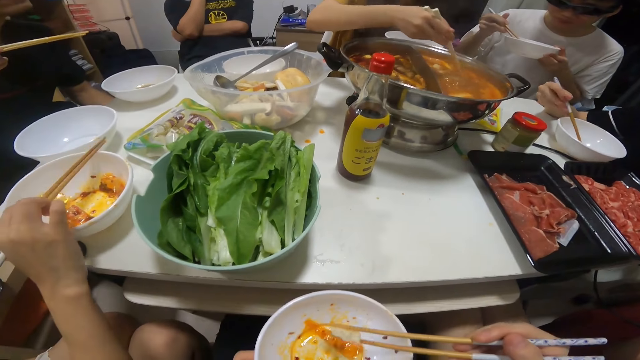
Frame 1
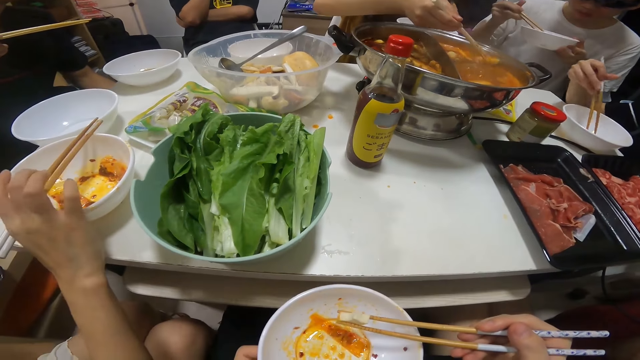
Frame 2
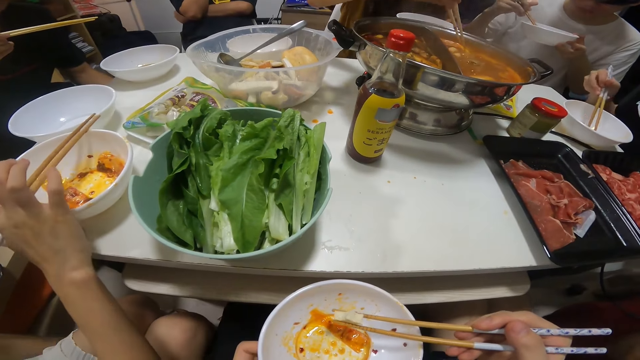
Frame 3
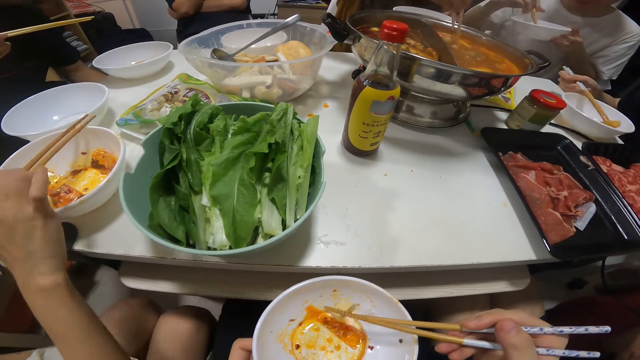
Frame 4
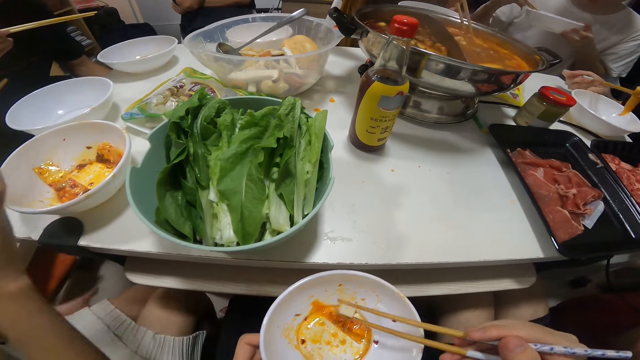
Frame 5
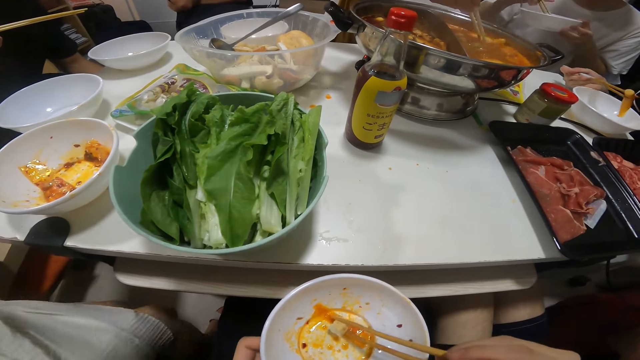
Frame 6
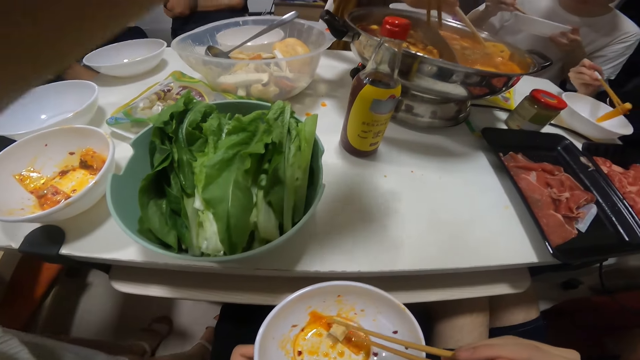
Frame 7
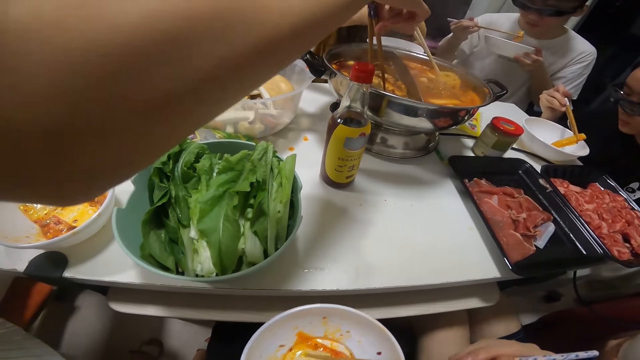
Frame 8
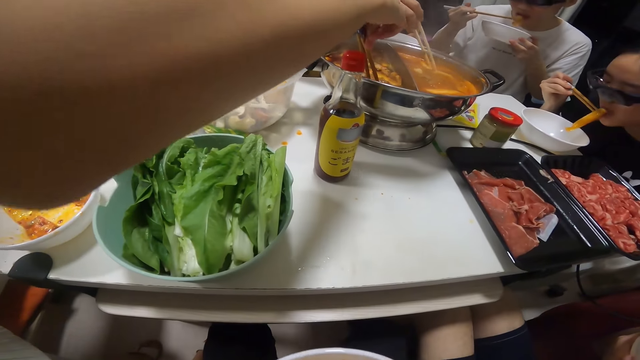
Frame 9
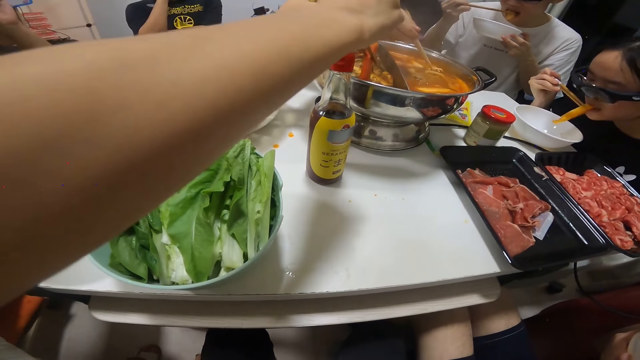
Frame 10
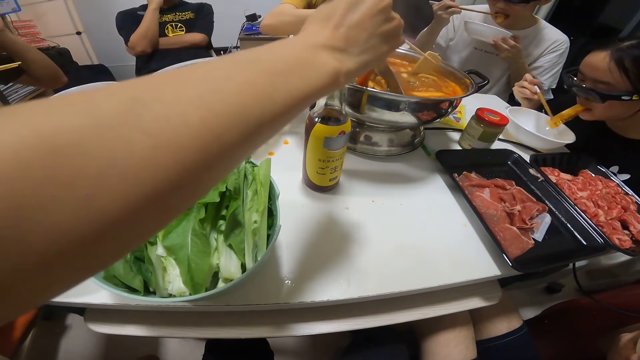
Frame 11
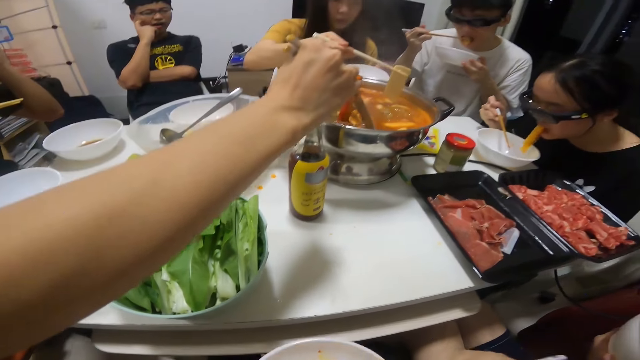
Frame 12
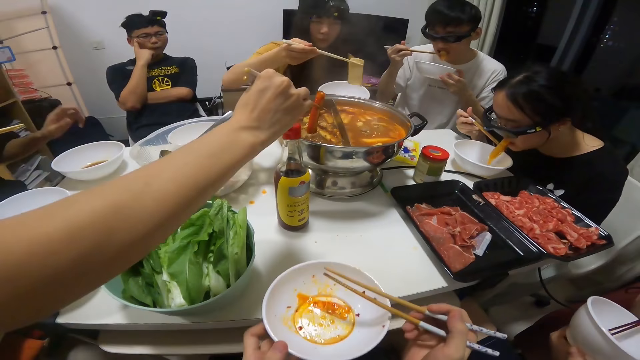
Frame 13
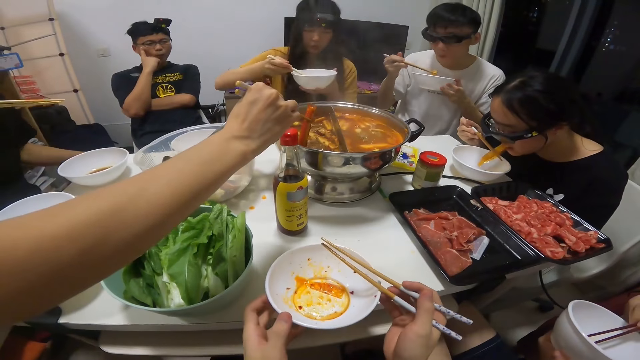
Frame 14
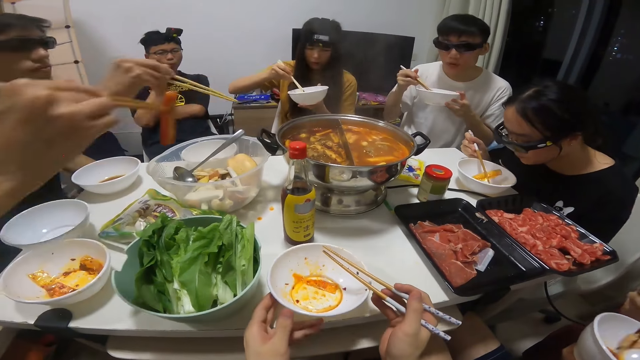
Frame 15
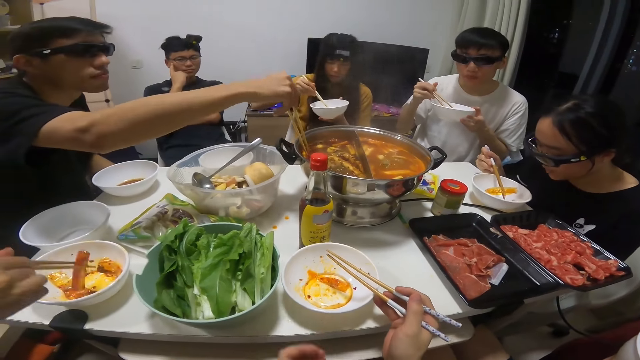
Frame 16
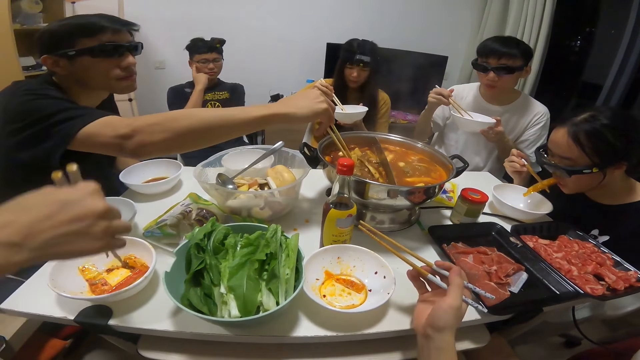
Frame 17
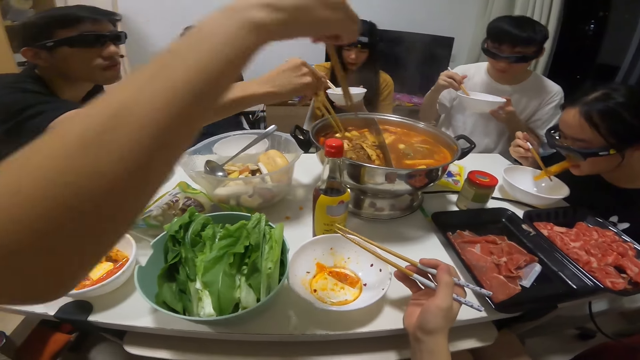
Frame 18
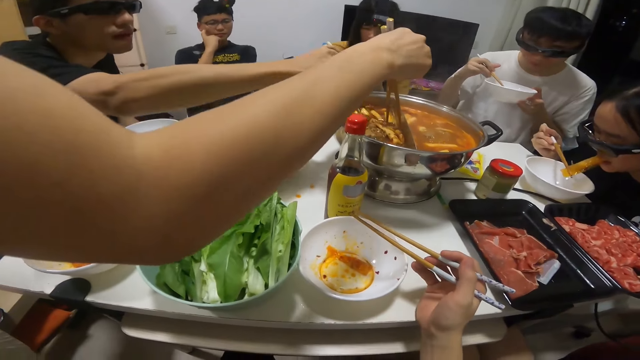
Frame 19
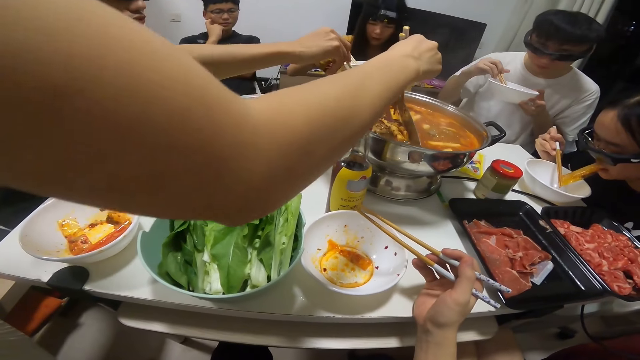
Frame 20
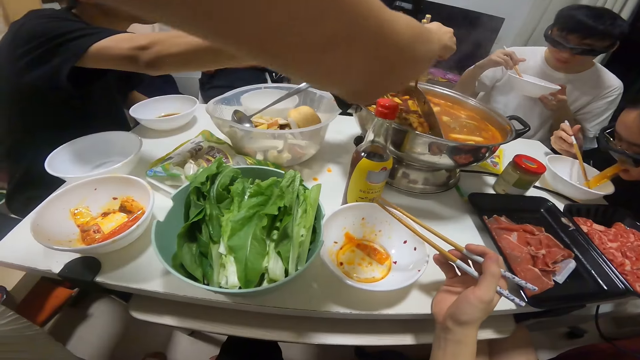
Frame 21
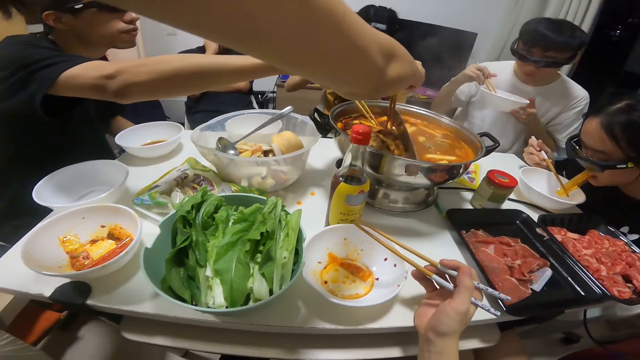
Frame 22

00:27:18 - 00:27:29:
The camera wearer holds the remaining piece of bread in her plate with the pair of chopsticks in her right hand. A man picks a biscuit in his plate with the pair of chopsticks in his right hand. A woman picks the remaining pepper in her plate on the table with the pair of chopsticks in her right hand. Another woman picks a pepper from the big soup bowl on the table with a pair of chopsticks in her right hand. The man eats out of the biscuit in his plate with the pair of chopsticks in his right hand. The first woman eats out of the pepper in her plate on the table with the pair of chopsticks in her right hand. The camera wearer eats the remaining piece of bread in her plate with her pair of chopsticks in her right hand. A third woman picks a biscuit from the big soup bowl on the table with the pair of chopsticks in her right hand. The camera wearer places her plate on the table with her left hand. The third woman drops the biscuit from the big soup bowl into her plate with the pair of chopsticks in her right hand. The man drops the remaining biscuit in his plate with the pair of chopsticks in his right hand. The first woman holds the remaining pepper in her plate with the pair of chopsticks in her right hand. Another man searches through the big soup bowl on the table with his pair of chopsticks in his right hand. The second woman drops the pepper from the big soup bowl into her plate on the table with the pair of chopsticks in her right hand. The first woman eats out of the pepper in her plate on the table with the pair of chopsticks in her right hand. The second woman puts her pair of chopsticks in her right hand into the big soup bowl on the table.

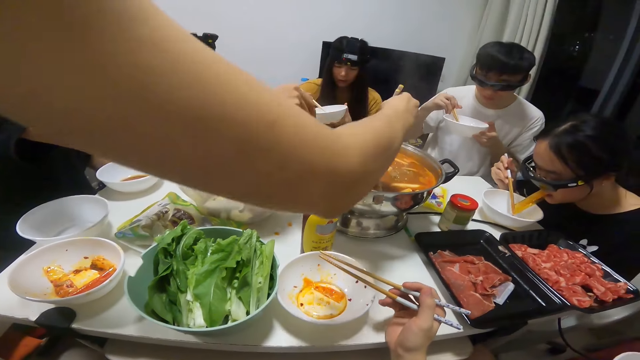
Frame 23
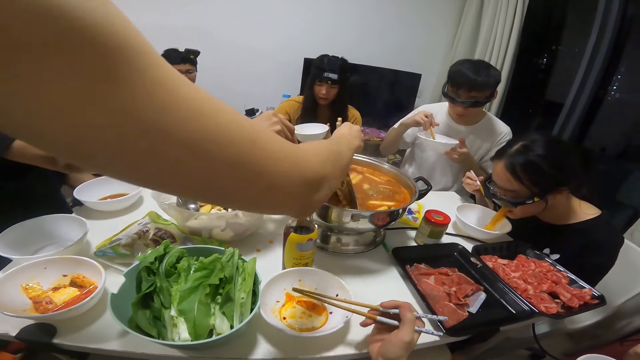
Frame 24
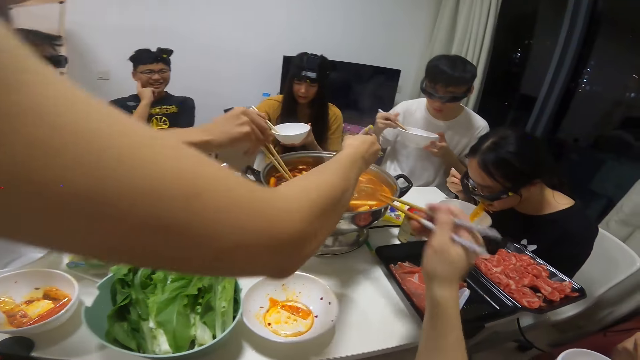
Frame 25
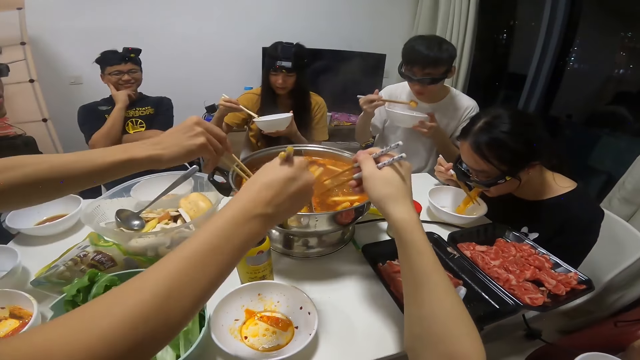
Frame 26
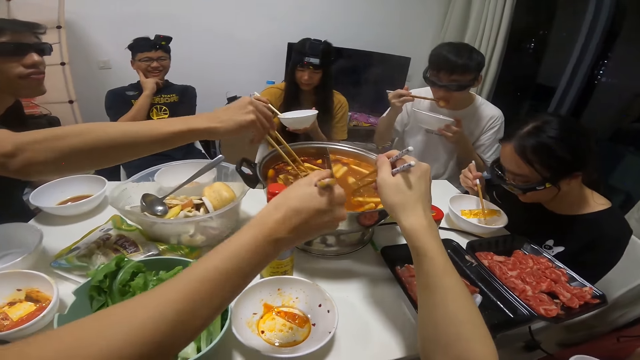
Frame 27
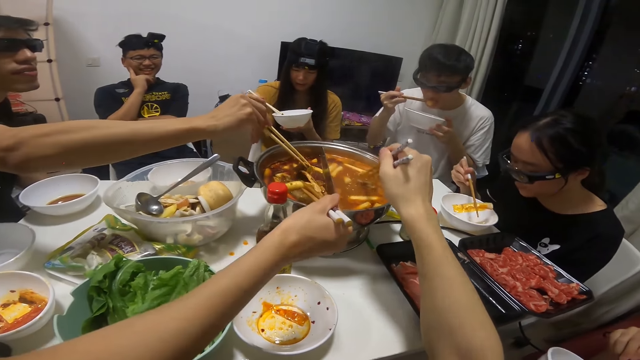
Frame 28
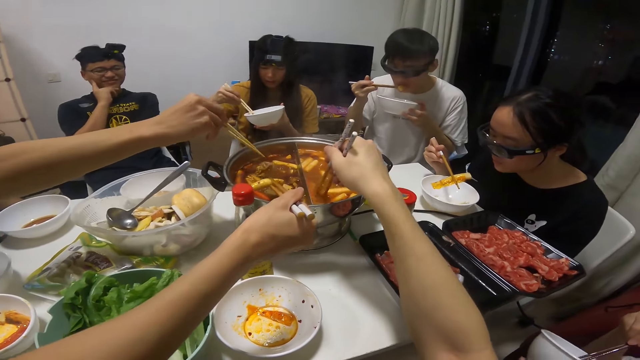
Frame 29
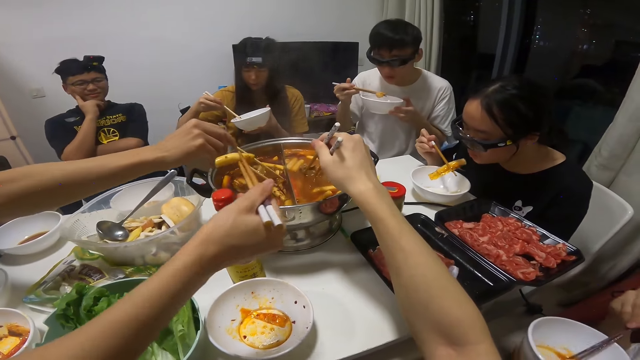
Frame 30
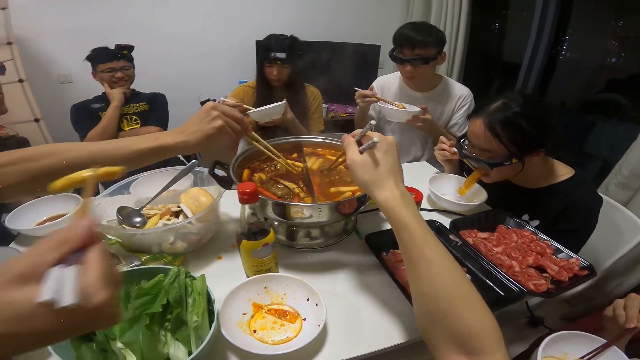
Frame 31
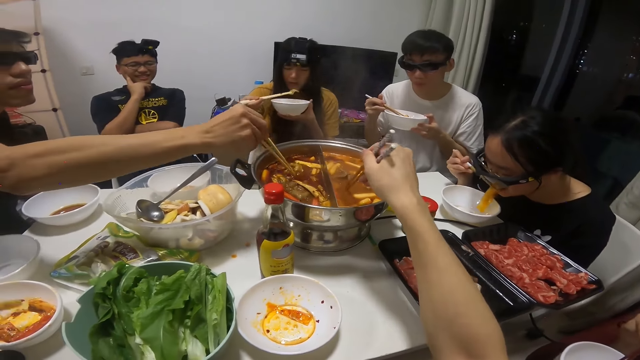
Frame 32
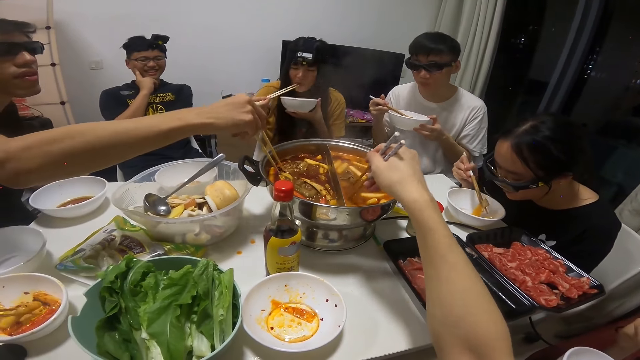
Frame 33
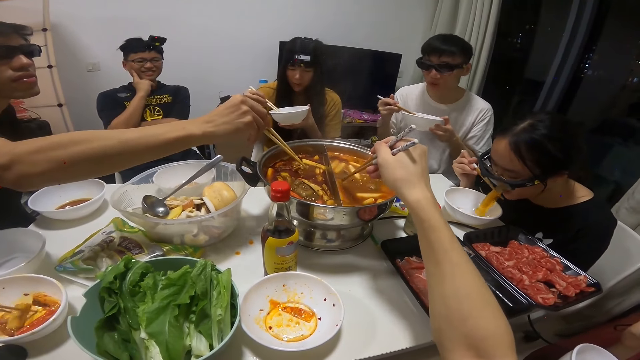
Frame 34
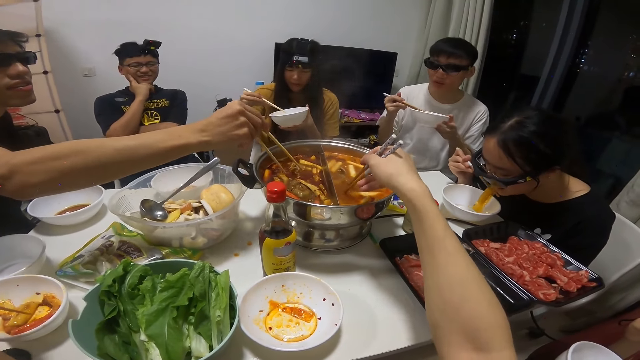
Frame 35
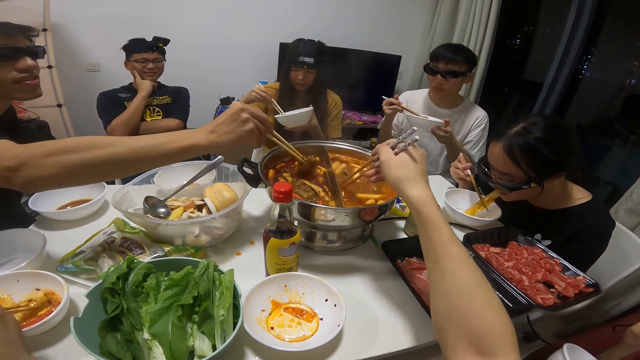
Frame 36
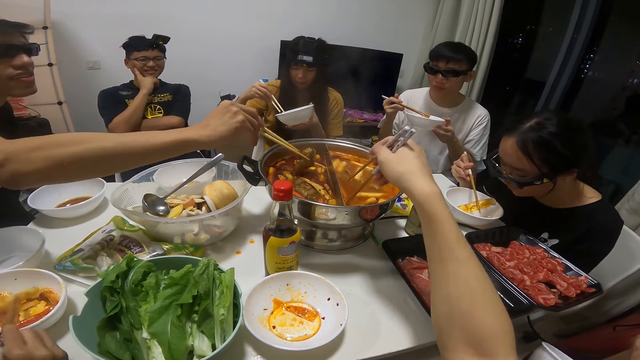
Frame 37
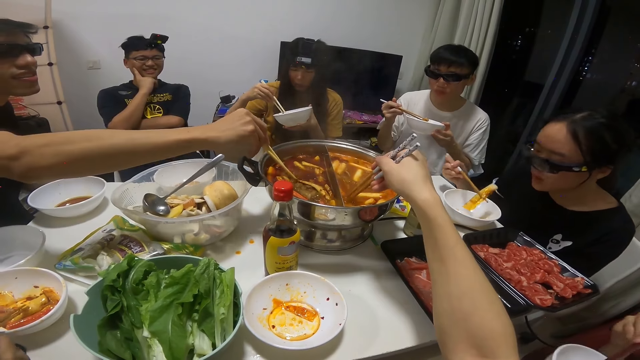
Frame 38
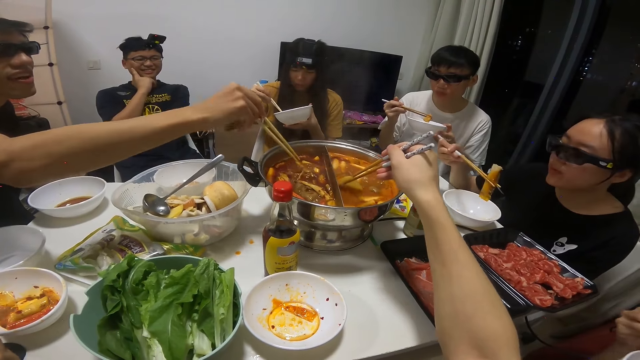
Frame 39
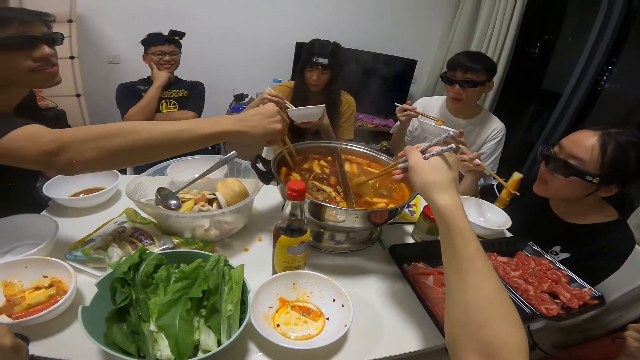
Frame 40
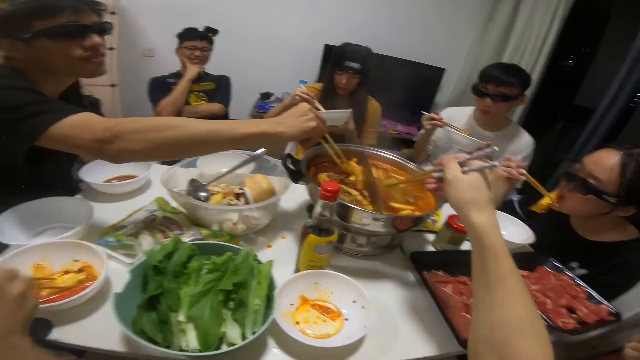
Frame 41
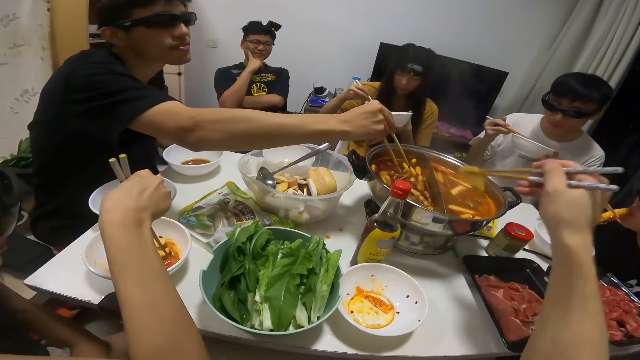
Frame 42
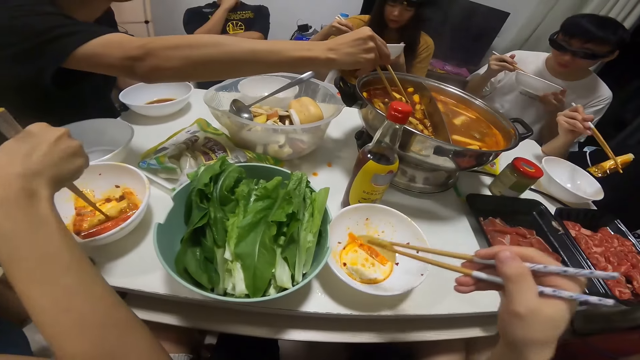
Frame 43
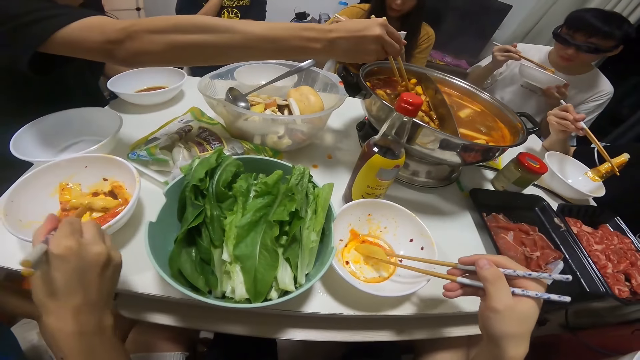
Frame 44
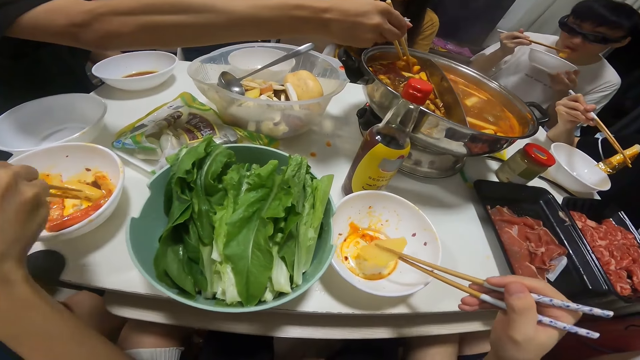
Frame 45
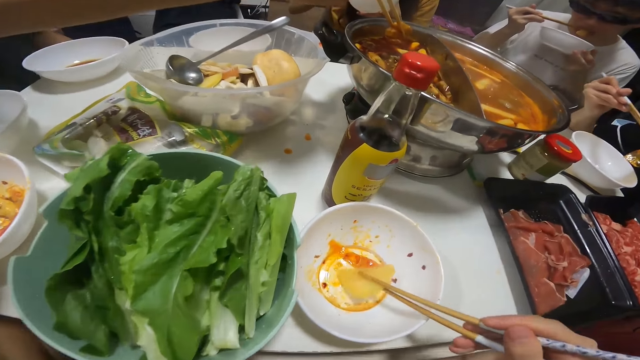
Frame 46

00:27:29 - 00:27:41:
The camera wearer puts her pair of chopsticks in her right hand into the big soup bowl on the table. A woman picks a biscuit from the big soup bowl on the table with the chopstick in her right hand. A man eats out of the biscuit in his plate with the pair of chopsticks in his right hand. Another woman holds the remaining pepper in her plate with the pair of chopsticks in her right hand. The camera wearer takes food from the bowl with chopsticks. The second woman eats out of the remaining pepper in her plate on the table with the pair of chopsticks in her right hand. The man holds the remaining biscuit in his plate with the pair of chopsticks in his right hand. The first woman drops the biscuit from the big soup bowl into her plate on the table with the pair of chopsticks in her right hand. A third woman eats out of the biscuit in her plate on the table with the pair of chopsticks in her right hand. The second woman holds the remaining pepper in her plate on the table with the pair of chopsticks in her right hand. The camera wearer picks a biscuit from the big soup bowl on the table with the chopstick in her right hand. She drops the biscuit from the big soup bowl into her plate on the table with the pair of chopsticks in her right hand.
